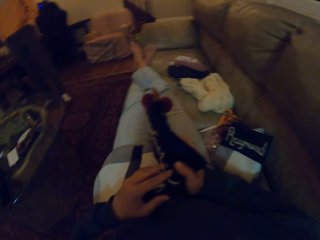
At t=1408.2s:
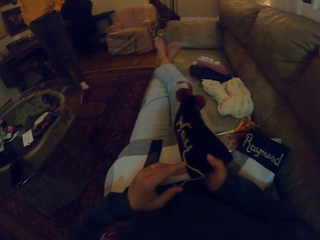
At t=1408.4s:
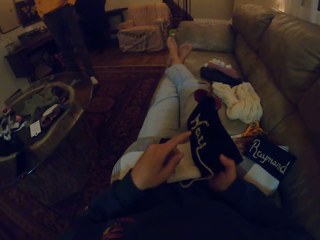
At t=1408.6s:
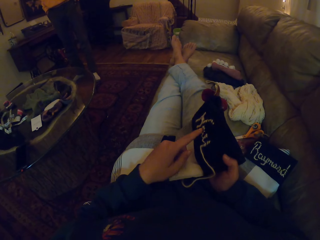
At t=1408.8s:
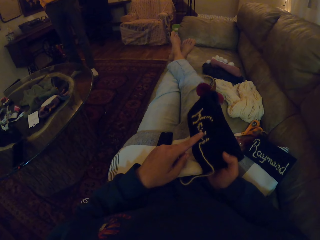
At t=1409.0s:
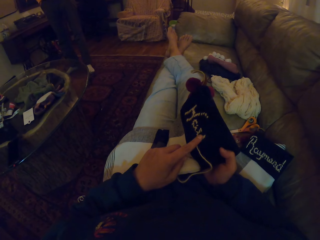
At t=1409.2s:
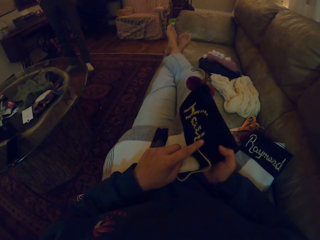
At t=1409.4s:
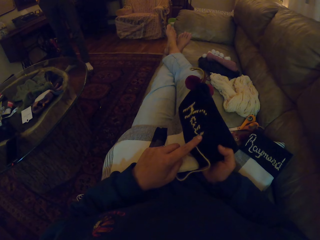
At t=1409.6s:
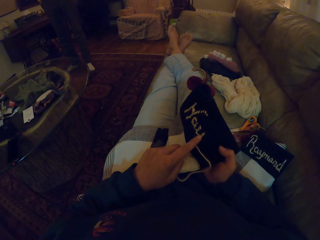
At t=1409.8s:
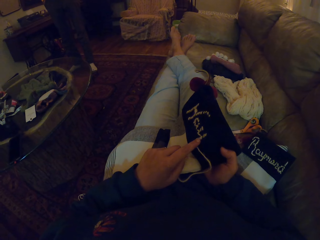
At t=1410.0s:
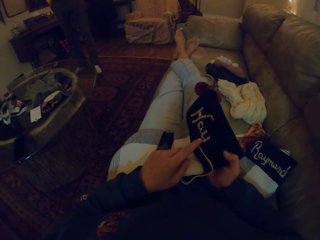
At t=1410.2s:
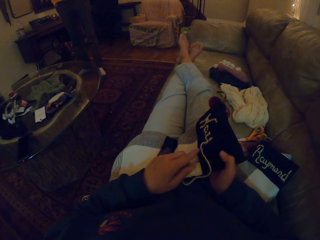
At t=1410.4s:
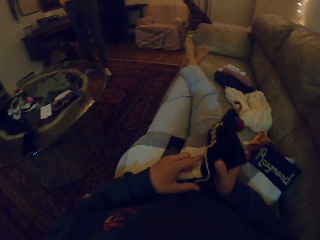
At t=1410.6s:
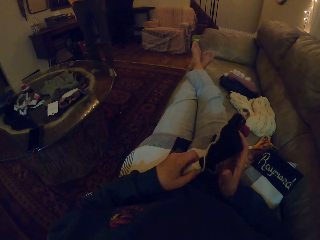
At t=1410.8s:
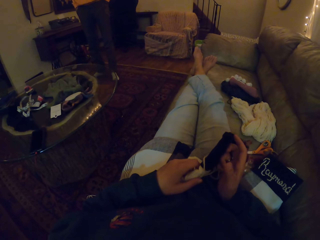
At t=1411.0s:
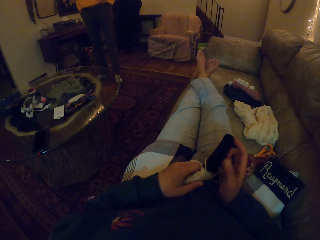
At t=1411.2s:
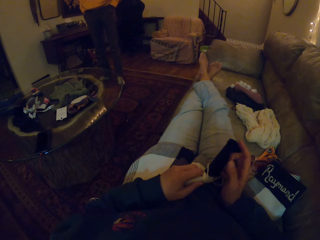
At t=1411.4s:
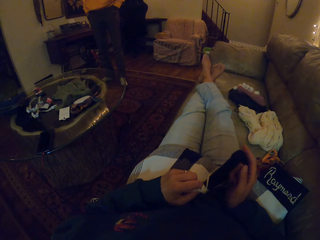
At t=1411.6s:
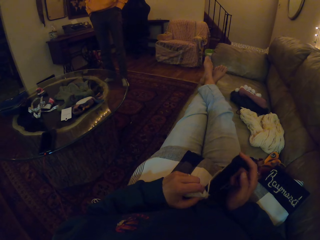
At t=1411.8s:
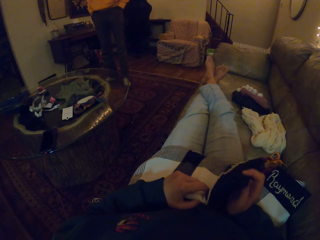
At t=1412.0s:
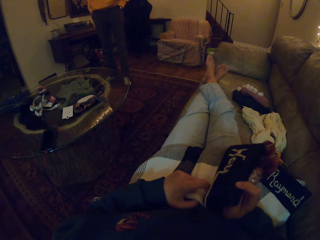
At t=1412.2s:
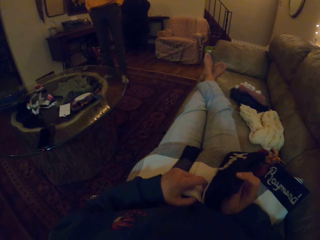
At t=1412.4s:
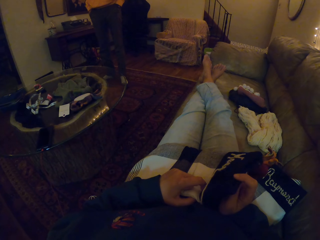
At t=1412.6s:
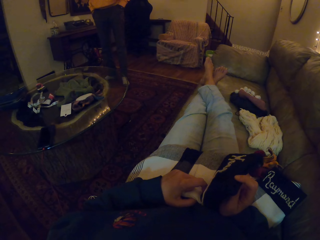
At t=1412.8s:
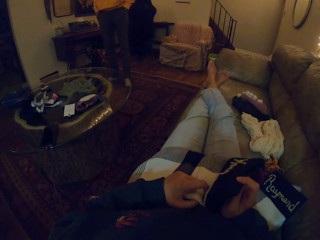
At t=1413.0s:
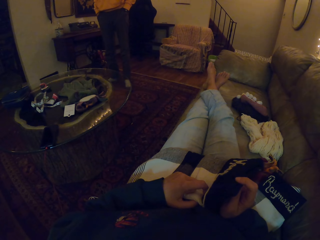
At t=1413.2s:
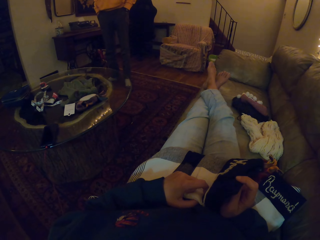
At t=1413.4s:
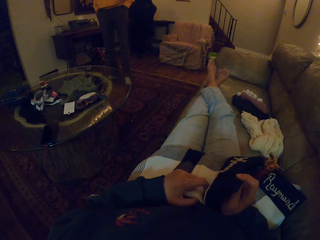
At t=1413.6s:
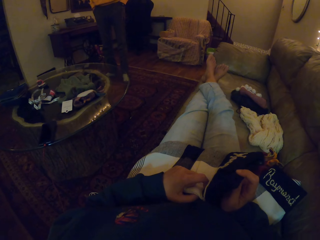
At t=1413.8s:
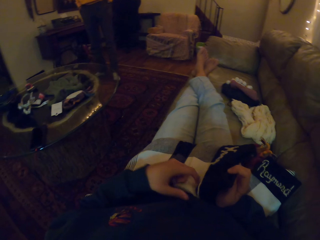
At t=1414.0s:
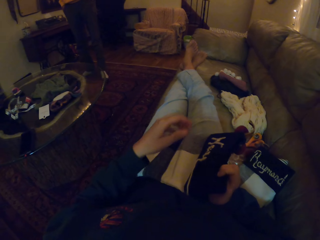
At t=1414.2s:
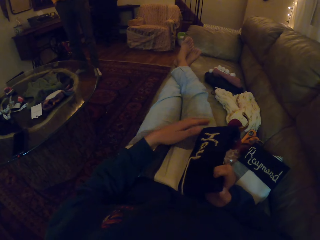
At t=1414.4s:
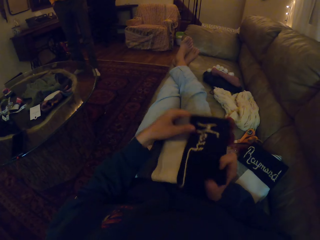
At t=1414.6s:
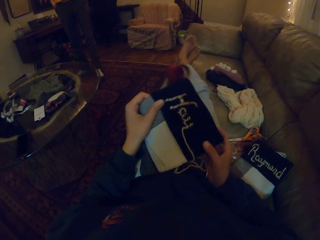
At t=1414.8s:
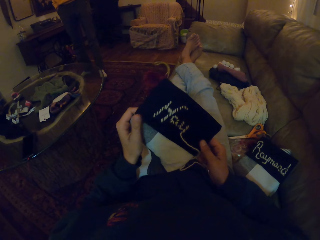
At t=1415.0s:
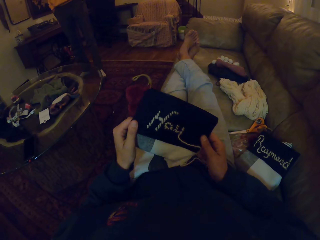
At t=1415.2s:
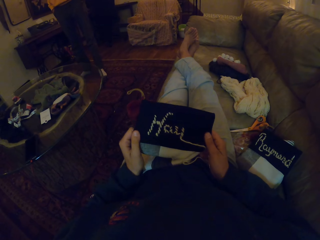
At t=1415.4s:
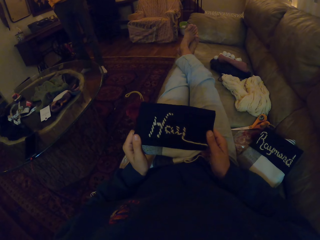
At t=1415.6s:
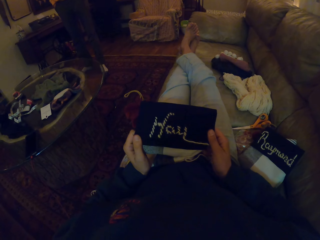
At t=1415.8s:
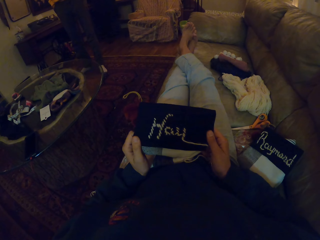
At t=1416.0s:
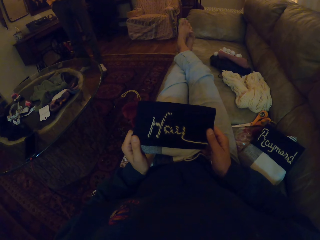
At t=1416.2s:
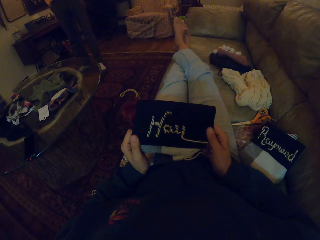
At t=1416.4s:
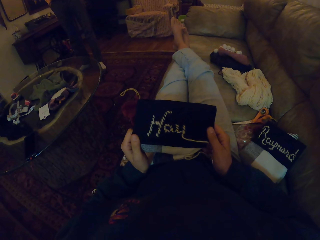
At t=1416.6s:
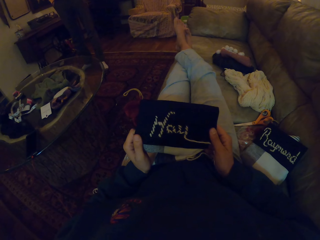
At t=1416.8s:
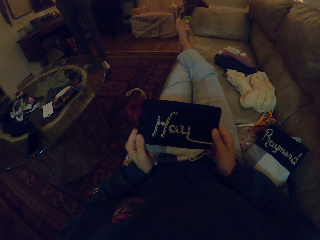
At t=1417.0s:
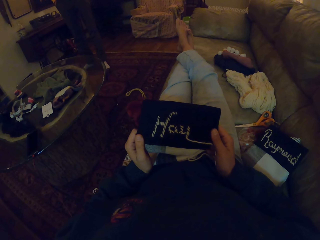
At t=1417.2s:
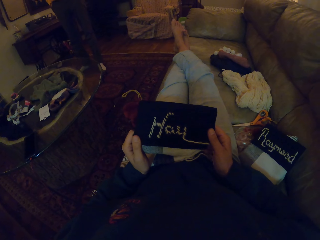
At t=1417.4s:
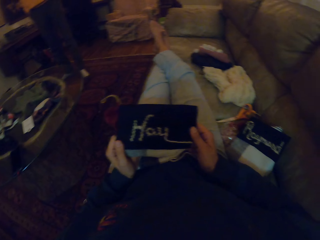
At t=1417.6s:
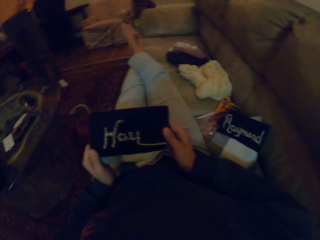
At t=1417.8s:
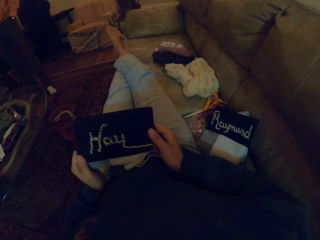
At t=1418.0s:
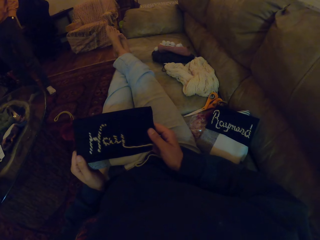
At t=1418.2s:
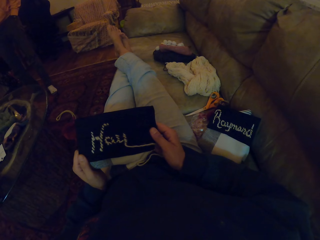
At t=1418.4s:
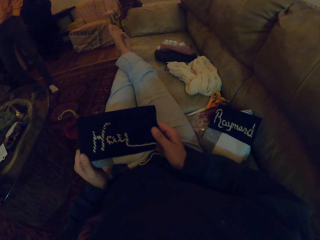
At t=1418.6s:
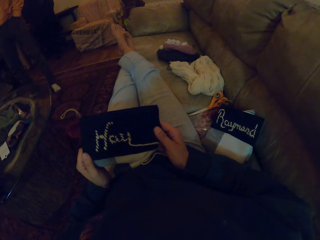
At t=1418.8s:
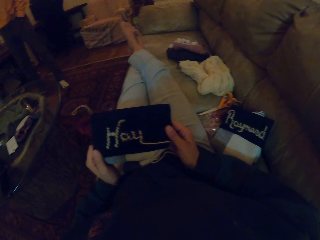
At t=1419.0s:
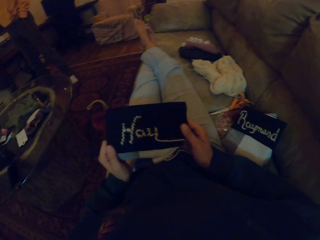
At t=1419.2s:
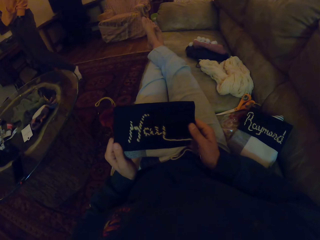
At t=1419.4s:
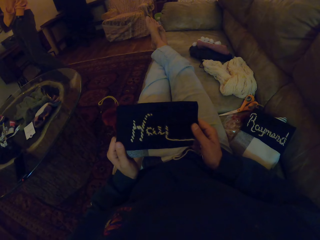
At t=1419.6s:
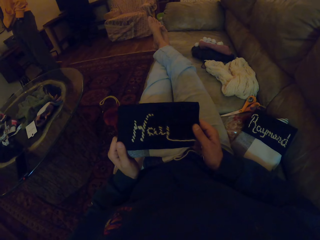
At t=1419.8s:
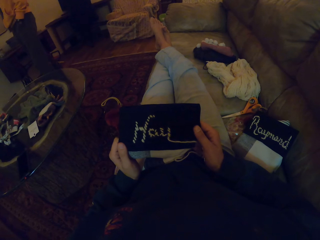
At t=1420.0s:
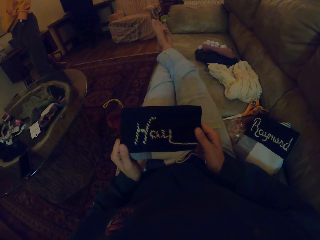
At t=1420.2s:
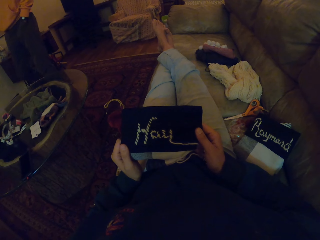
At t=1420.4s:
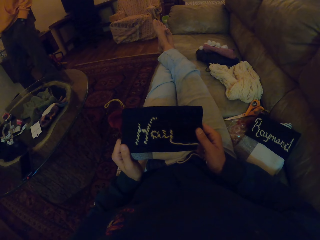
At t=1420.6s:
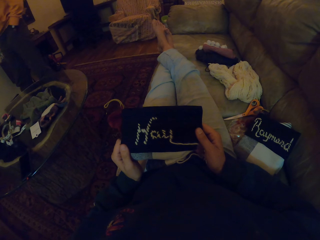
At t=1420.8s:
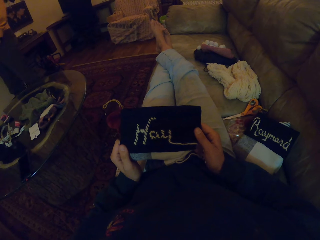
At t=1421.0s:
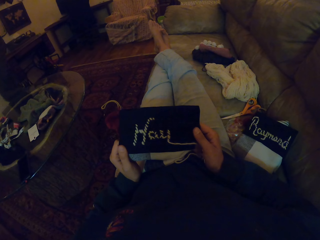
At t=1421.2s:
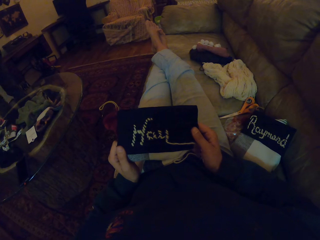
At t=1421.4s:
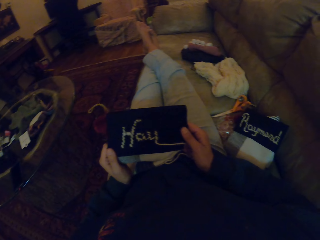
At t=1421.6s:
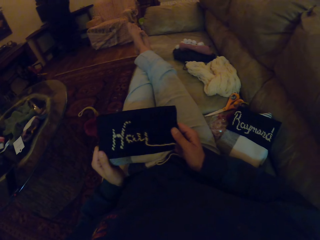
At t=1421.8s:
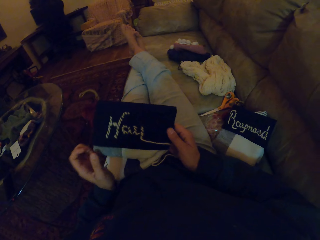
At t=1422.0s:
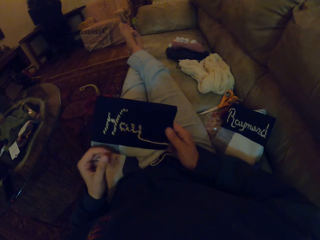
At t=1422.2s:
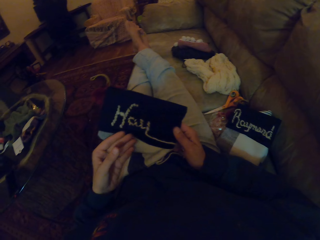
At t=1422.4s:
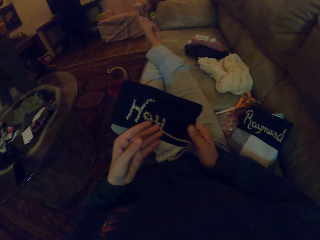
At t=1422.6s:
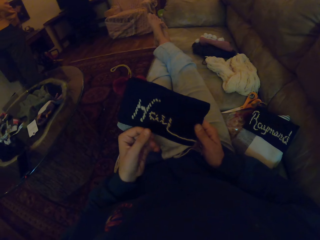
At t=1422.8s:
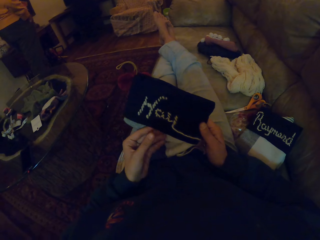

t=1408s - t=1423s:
The camera wearer turns the fabric. She points at the cloth with her left hand. She turns the fabric. She holds the cloth with both hands. She looks at the fabric. She stretches the legs. A person walks in the room.

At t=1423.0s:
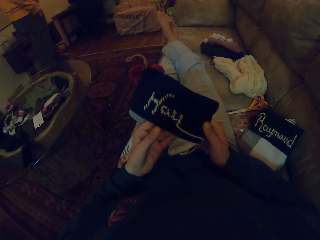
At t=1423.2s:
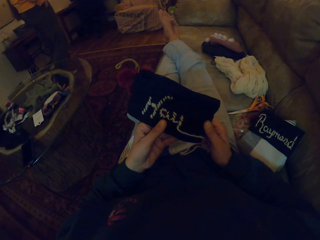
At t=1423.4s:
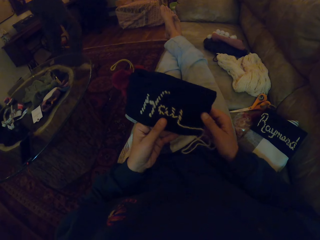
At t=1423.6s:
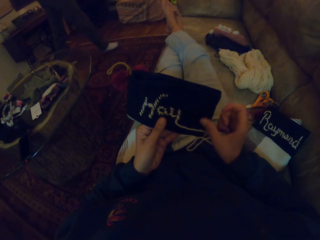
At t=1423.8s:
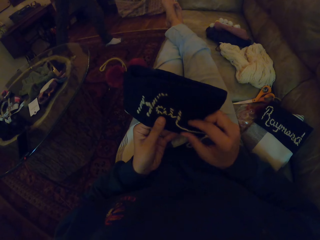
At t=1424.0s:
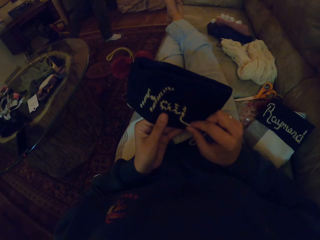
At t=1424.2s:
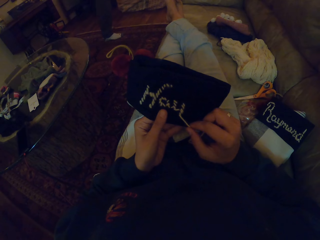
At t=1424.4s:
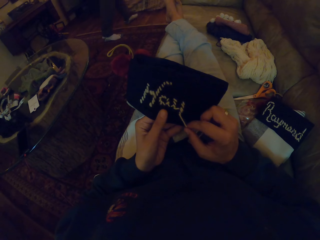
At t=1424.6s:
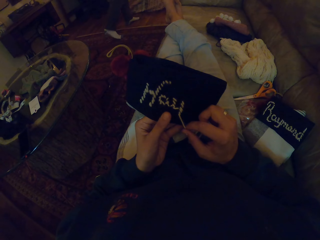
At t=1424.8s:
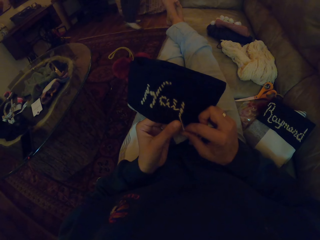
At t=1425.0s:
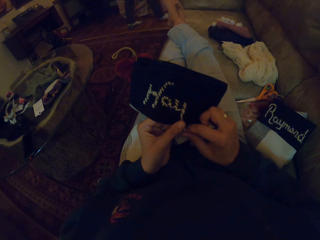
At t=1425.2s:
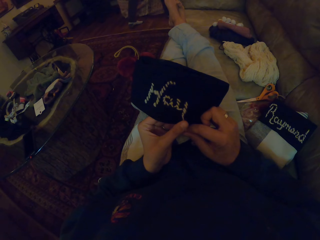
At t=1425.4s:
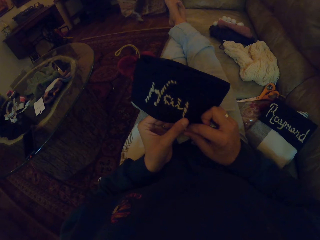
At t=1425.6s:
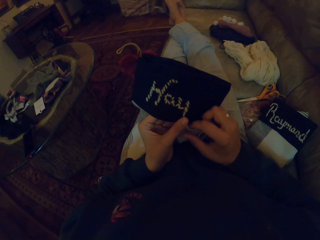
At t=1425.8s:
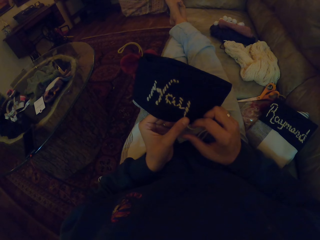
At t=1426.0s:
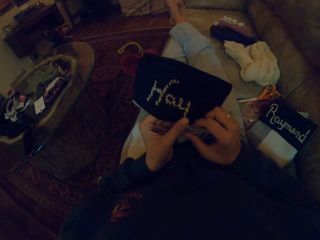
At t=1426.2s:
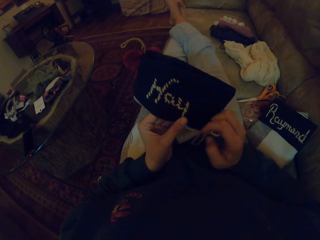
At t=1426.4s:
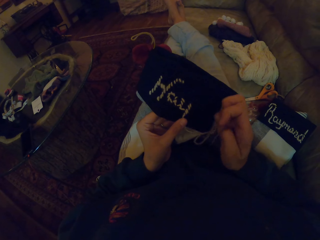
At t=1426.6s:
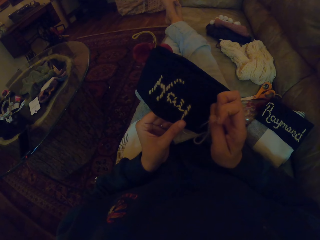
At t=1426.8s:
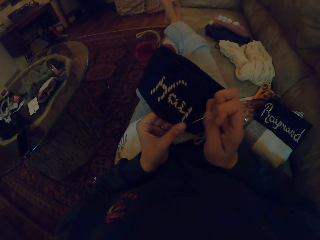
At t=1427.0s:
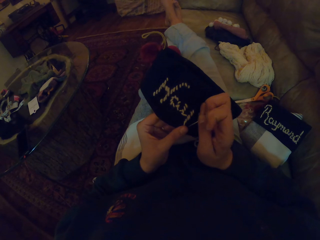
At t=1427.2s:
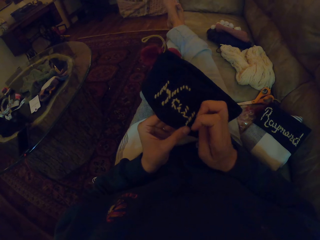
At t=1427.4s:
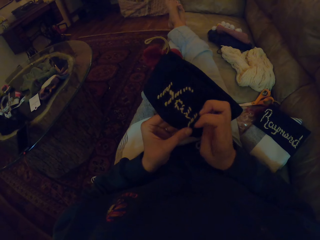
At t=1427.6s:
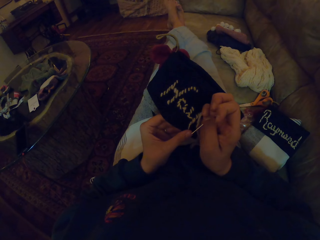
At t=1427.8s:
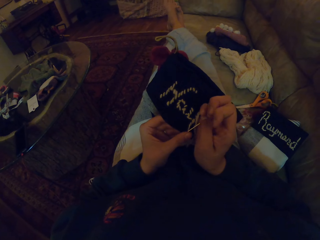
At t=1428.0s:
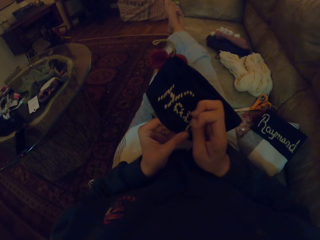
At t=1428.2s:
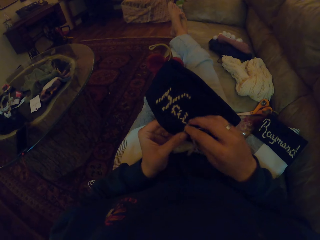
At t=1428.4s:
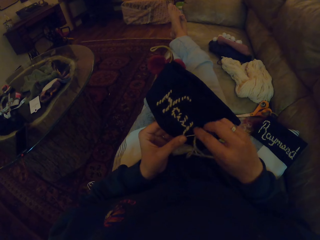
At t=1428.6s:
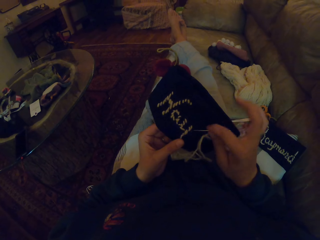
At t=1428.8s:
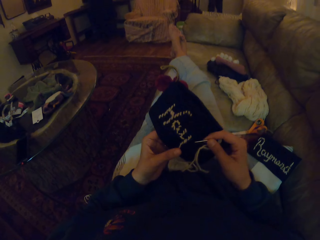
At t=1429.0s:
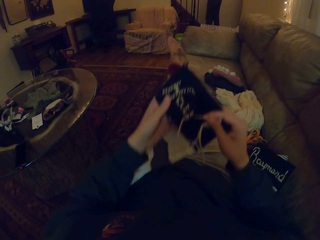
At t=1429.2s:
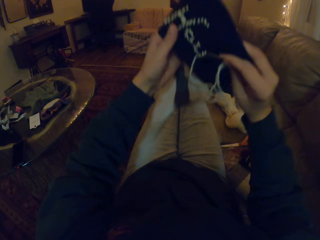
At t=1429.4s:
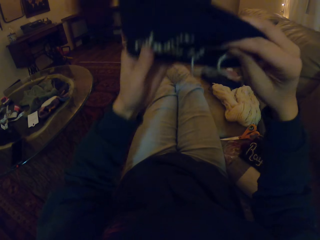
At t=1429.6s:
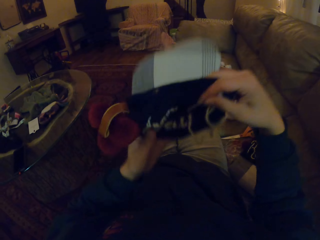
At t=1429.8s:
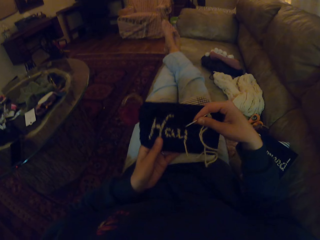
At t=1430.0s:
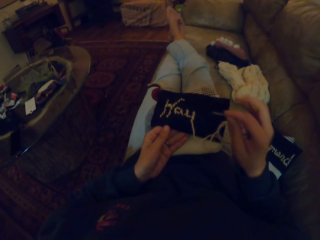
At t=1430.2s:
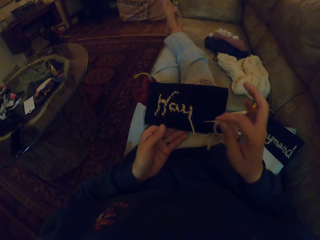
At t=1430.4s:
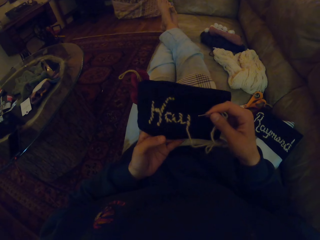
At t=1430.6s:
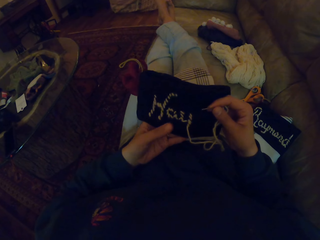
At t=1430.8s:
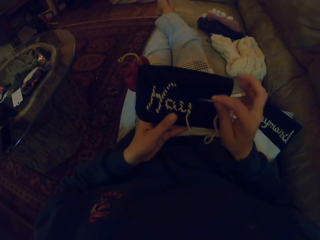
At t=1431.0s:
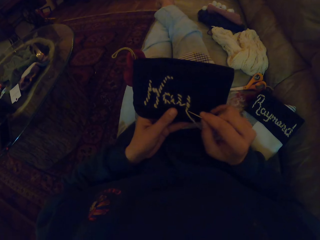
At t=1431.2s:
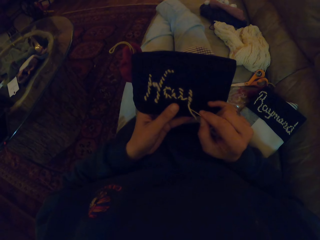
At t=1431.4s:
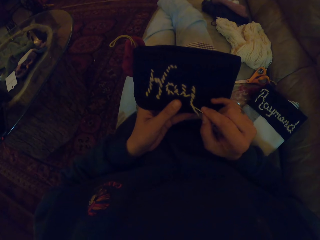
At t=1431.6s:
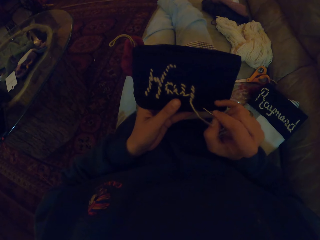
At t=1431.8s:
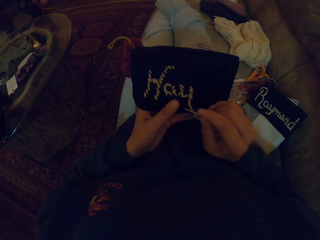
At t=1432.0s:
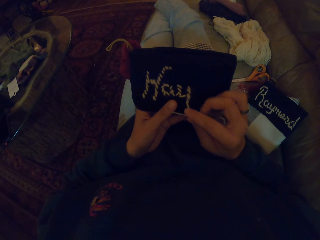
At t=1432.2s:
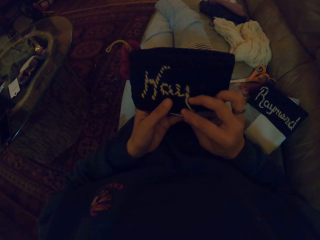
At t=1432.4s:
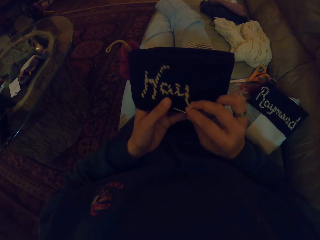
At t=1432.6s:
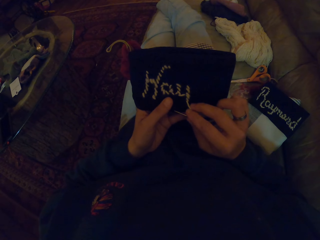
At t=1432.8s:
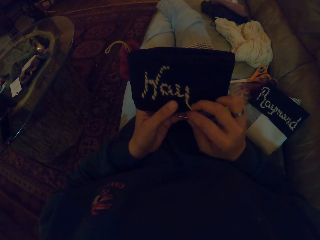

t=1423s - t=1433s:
The camera wearer holds the cloth with her left hand. She touches the thread with her right hand. She pulls the thread. She adjusts the needle in her right hand. She holds the needle. She adjusts the cloth on her thighs. She makes the fabric.
